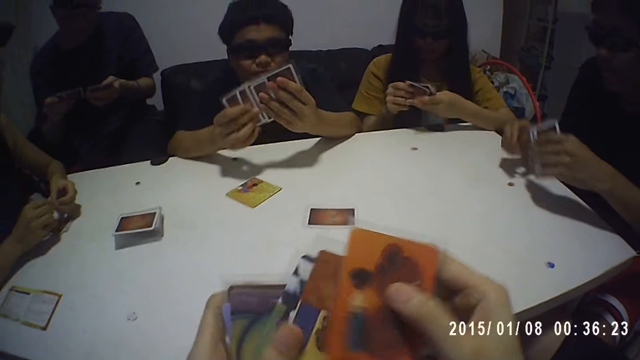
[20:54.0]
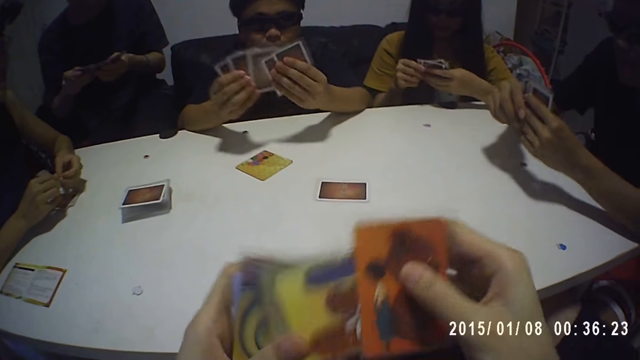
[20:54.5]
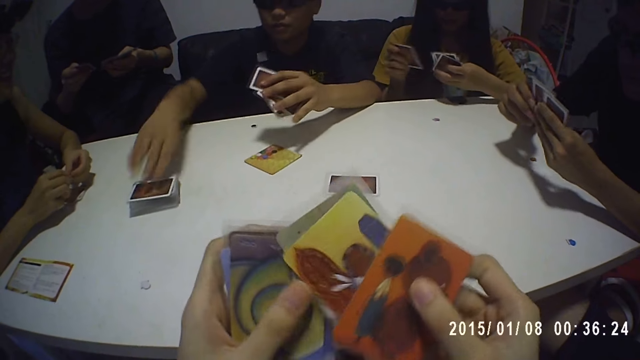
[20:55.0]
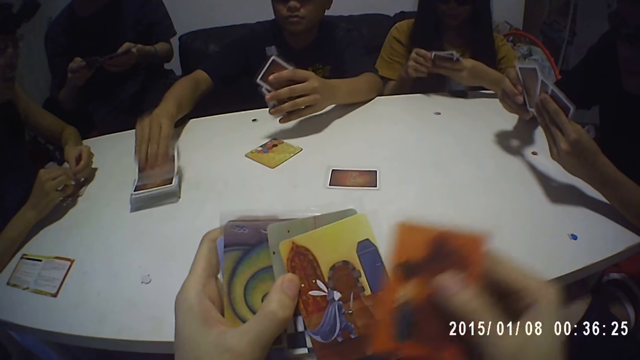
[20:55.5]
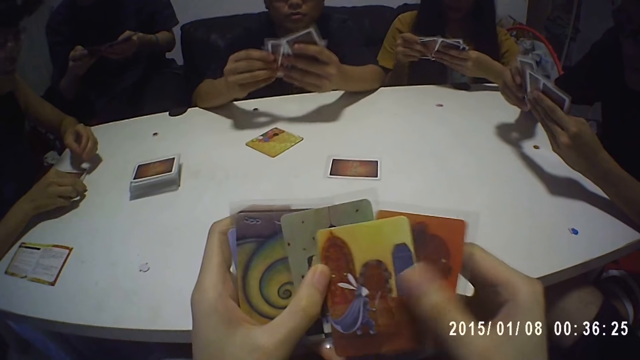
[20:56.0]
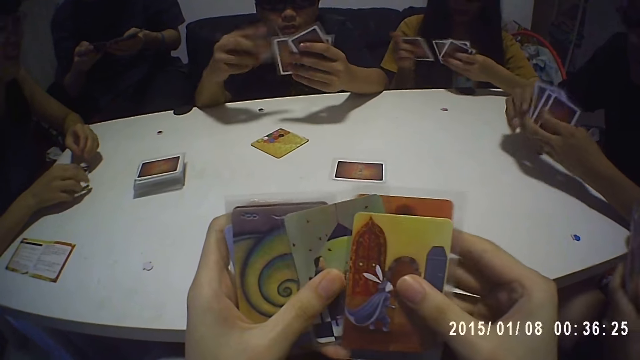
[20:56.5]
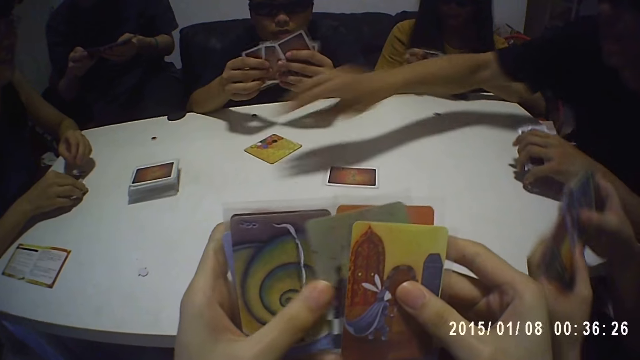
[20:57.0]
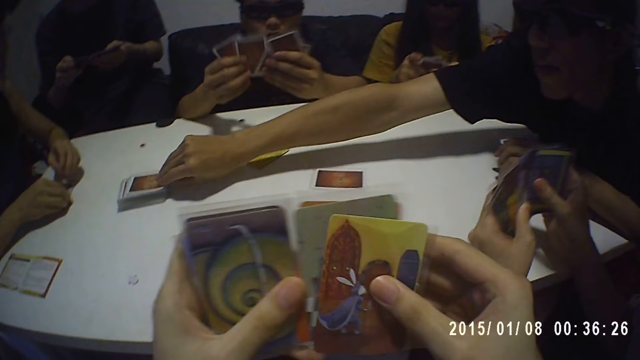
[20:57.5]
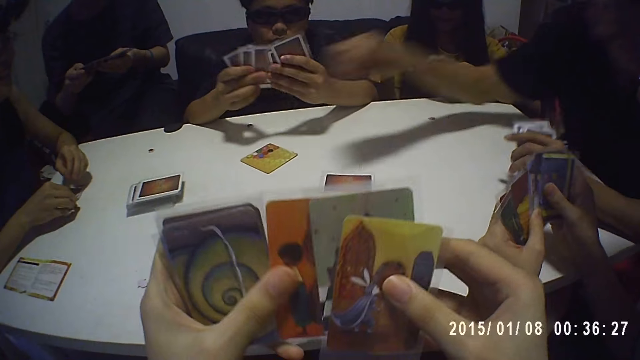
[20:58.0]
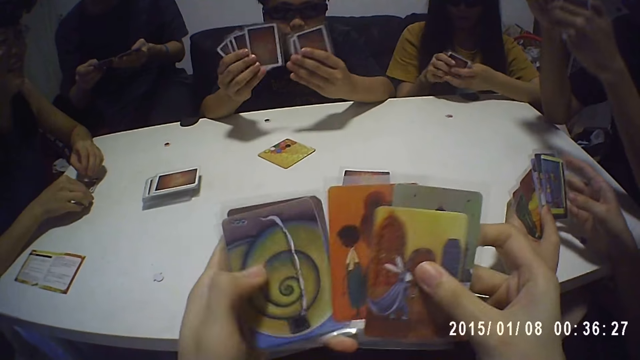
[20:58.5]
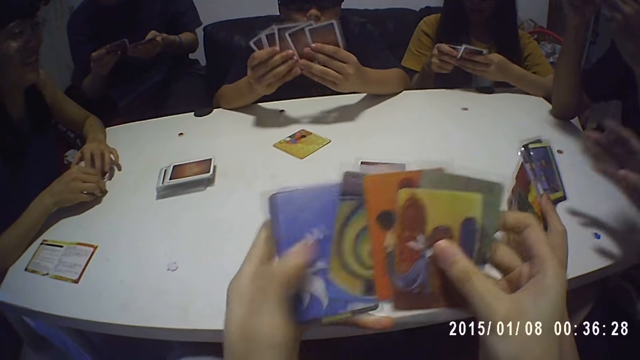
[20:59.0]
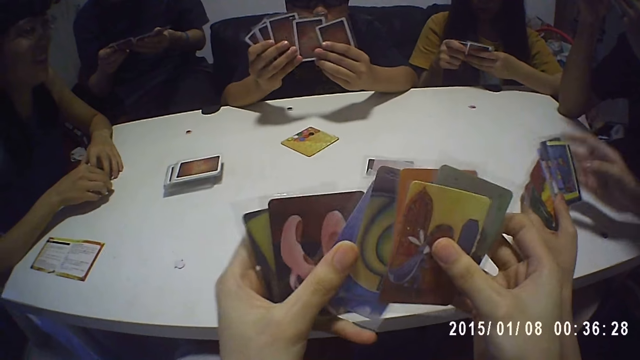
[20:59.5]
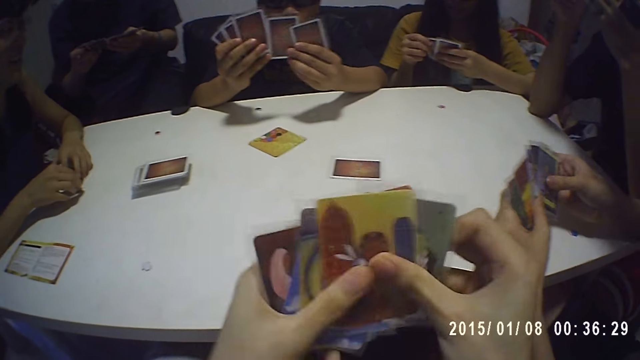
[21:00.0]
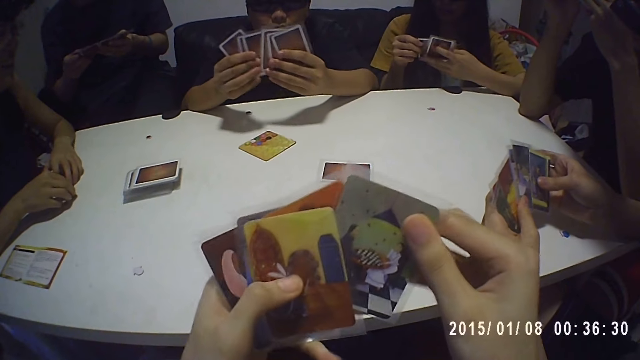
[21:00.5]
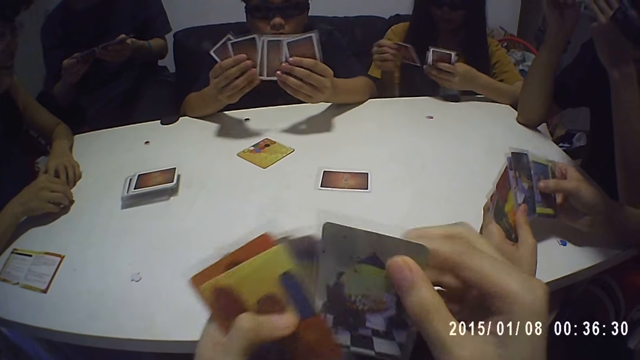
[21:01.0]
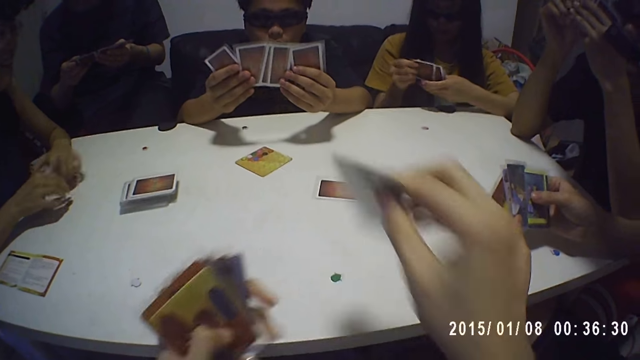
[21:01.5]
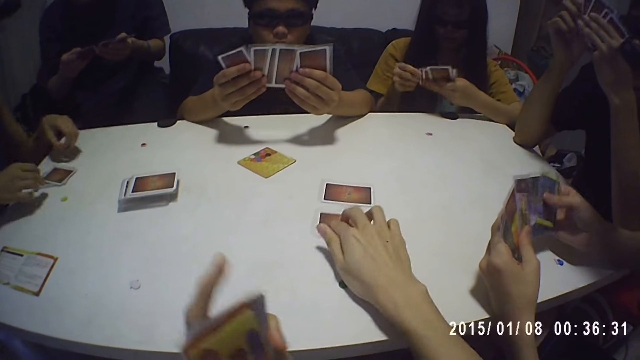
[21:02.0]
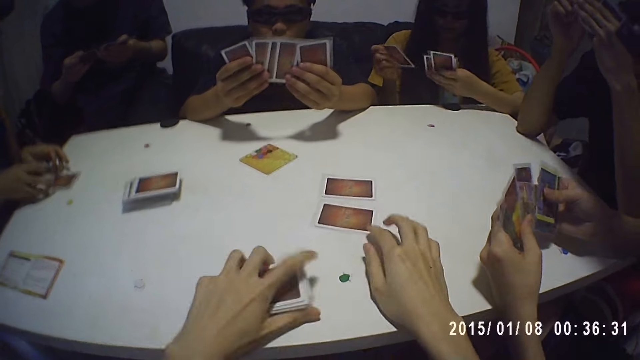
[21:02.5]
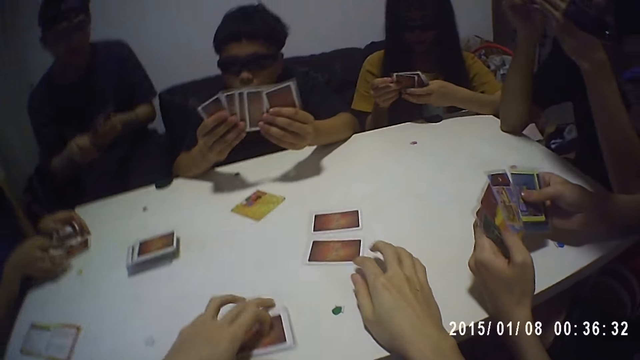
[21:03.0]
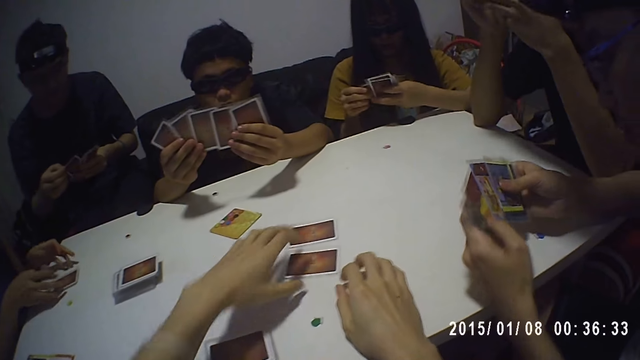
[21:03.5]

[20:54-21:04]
A man picks a card from the deck. A person picks a card from the deck. The camera wearer puts a card on the table.

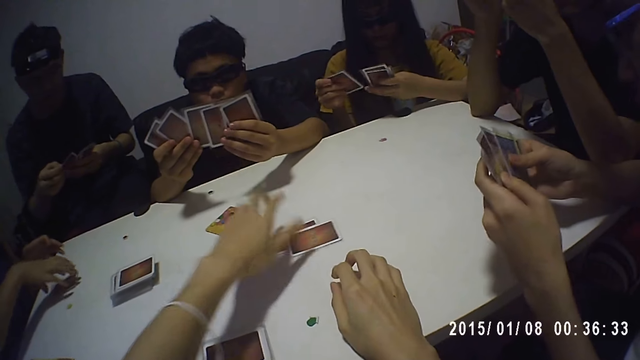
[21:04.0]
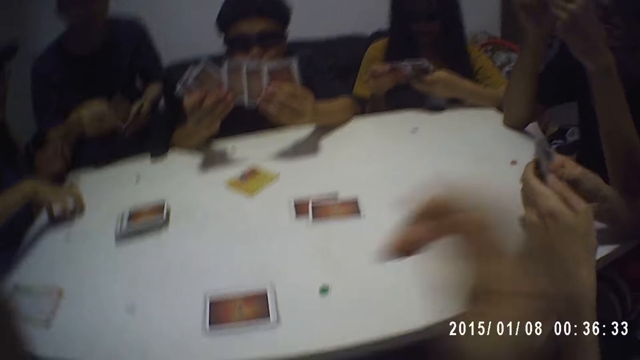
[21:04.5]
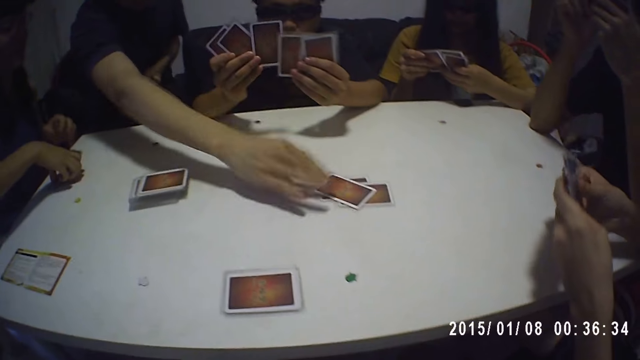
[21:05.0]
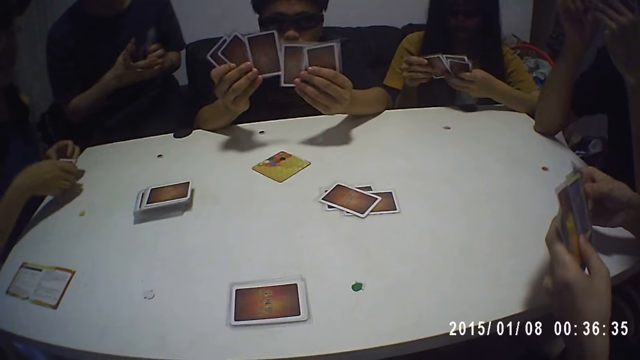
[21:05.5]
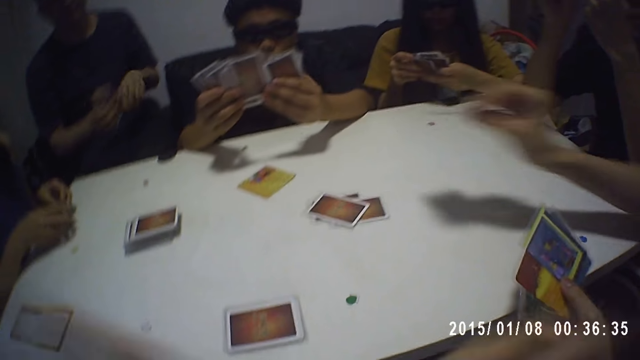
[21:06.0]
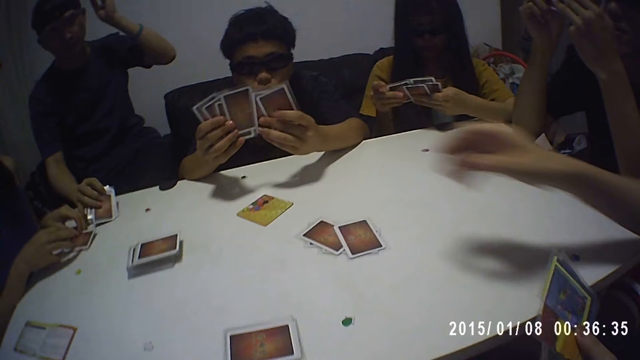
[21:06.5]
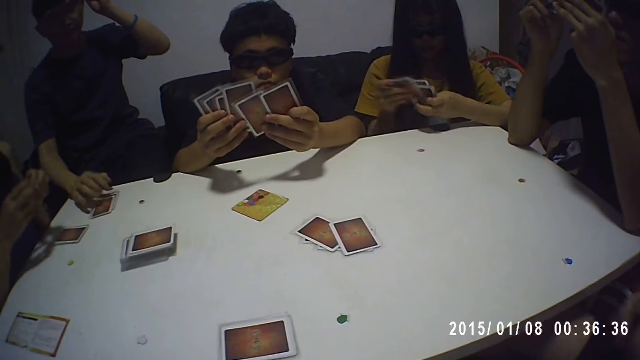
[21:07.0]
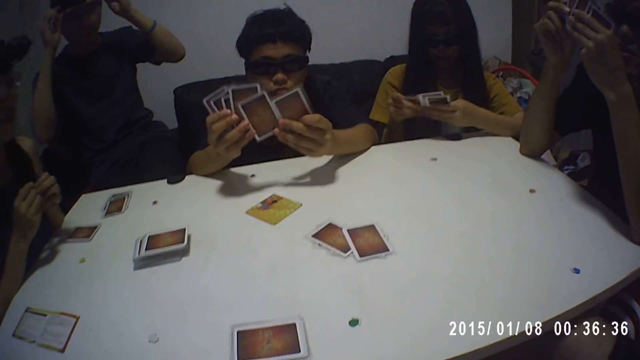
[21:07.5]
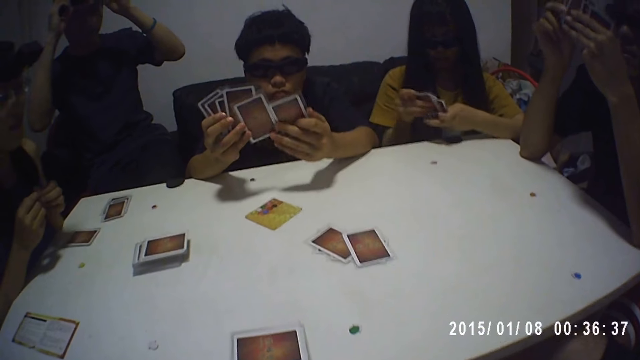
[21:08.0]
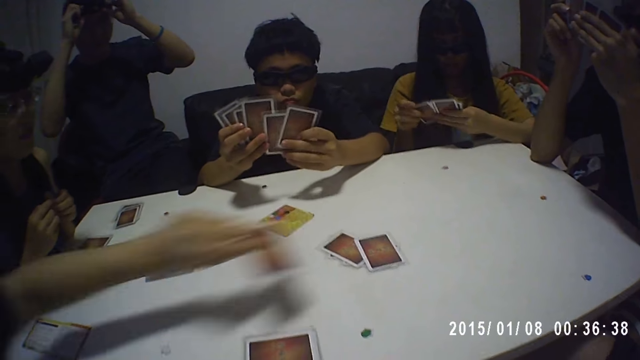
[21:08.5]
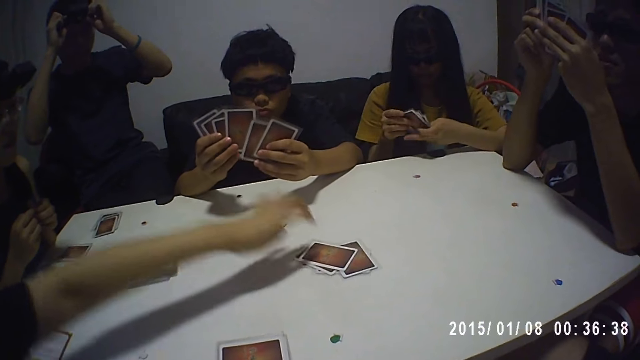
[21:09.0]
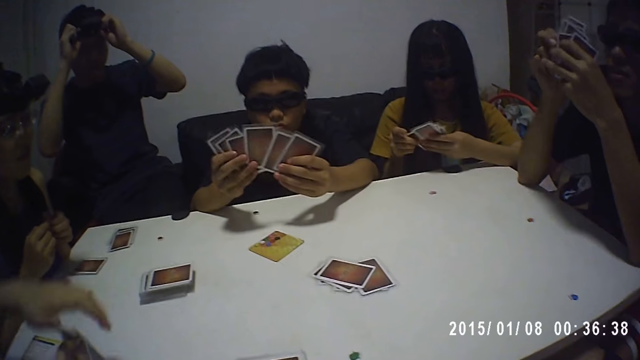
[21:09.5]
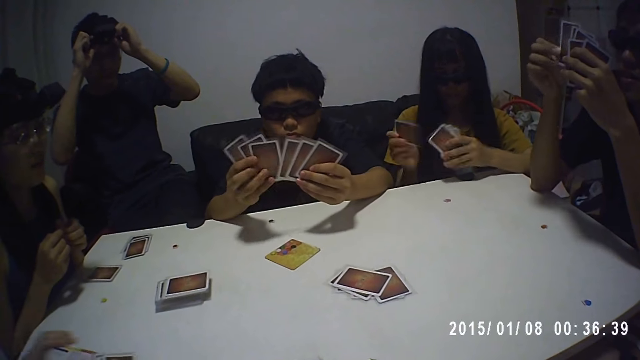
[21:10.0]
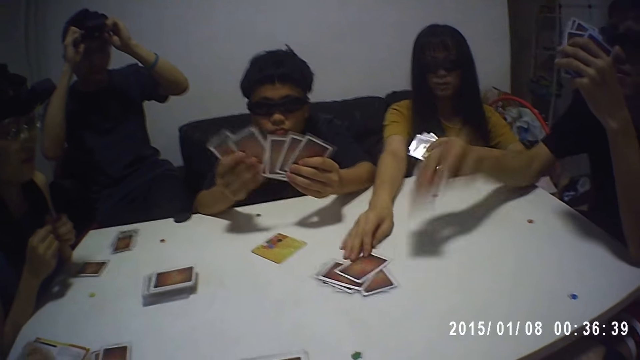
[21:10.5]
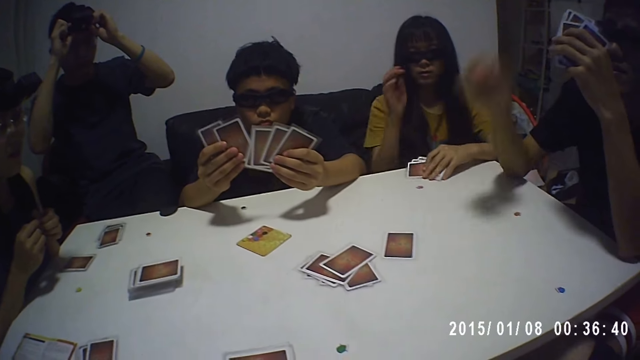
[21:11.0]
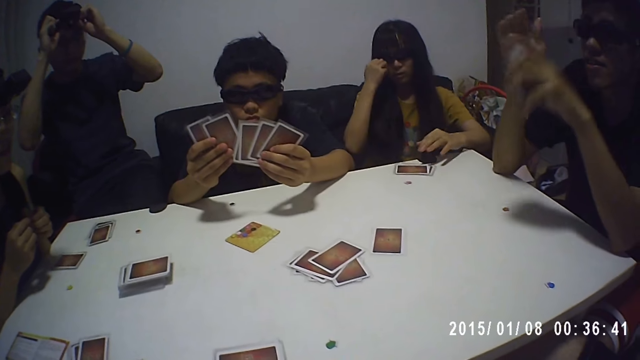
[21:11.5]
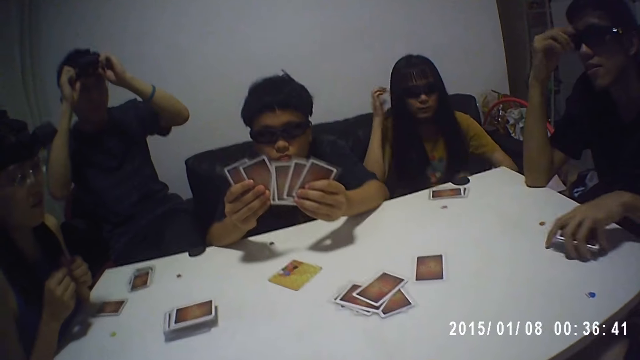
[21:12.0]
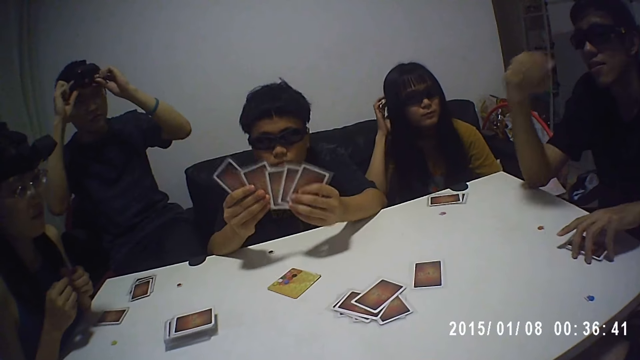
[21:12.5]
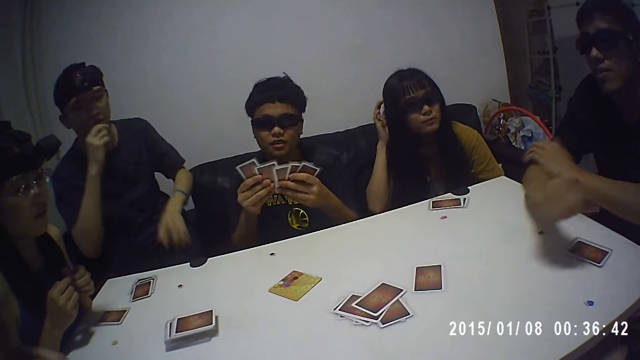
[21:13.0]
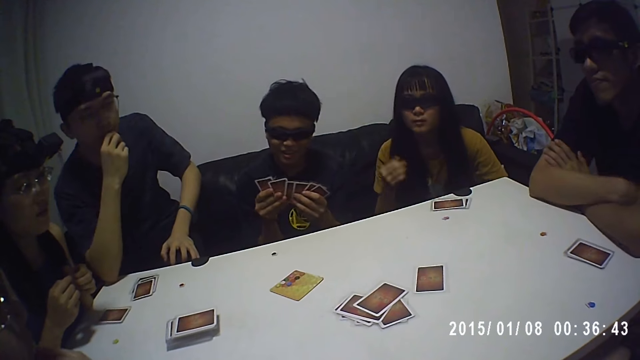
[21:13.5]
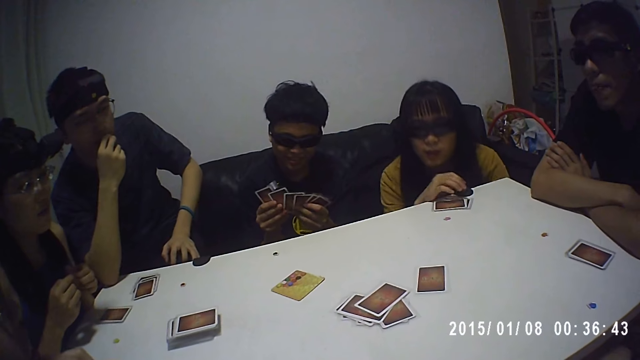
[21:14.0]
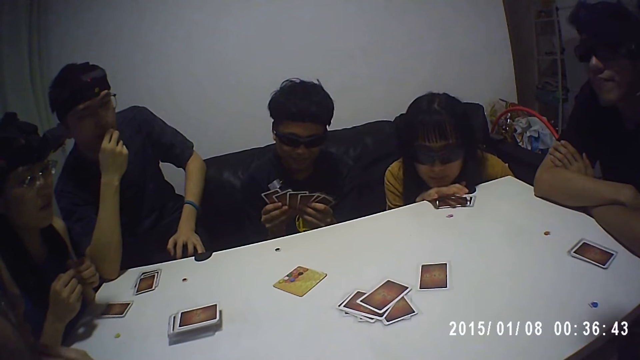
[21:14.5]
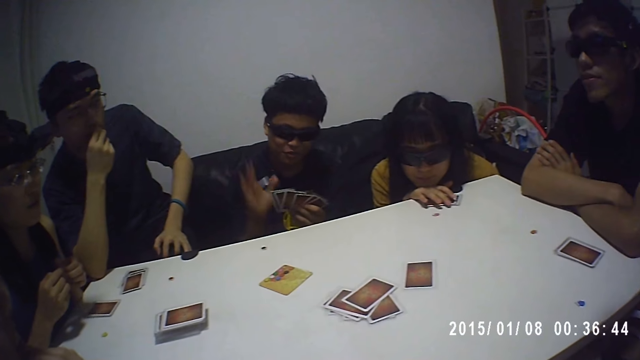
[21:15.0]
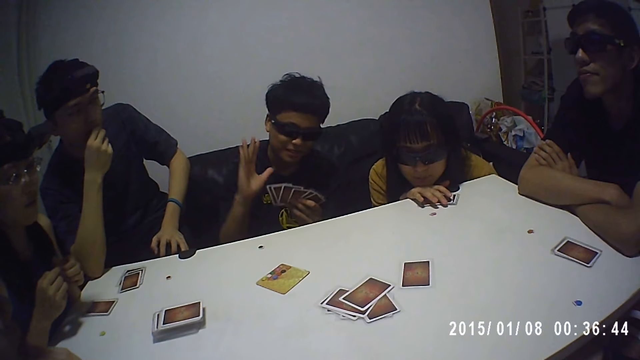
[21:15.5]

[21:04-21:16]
The camera wearer moves the cards on the table. A person puts a card on the table. Another person puts a card on the table. The first person adjusts the head camera. Another person puts a card on the table. A man looks through the cards. Another person puts a card on the table. Another person puts a card on the table.
